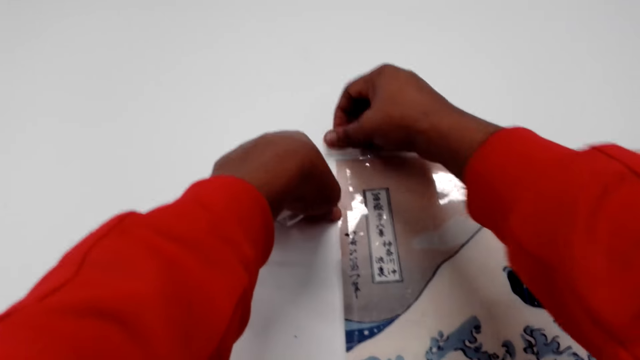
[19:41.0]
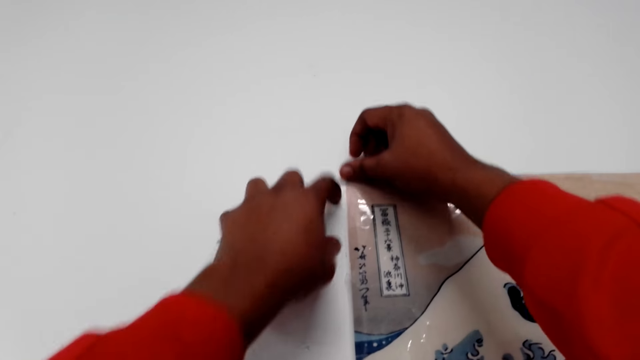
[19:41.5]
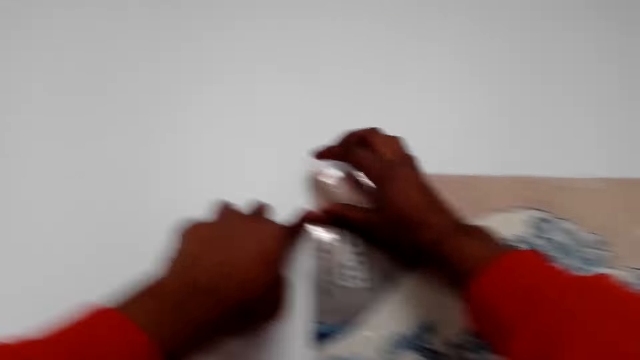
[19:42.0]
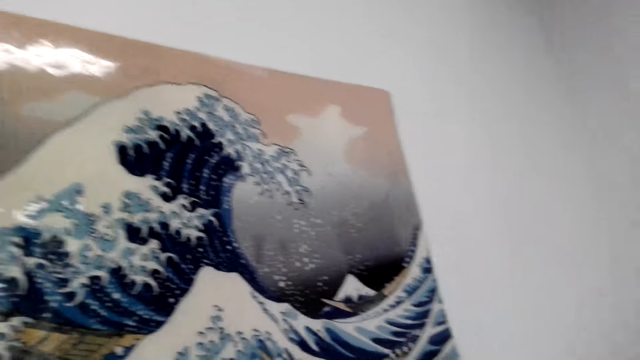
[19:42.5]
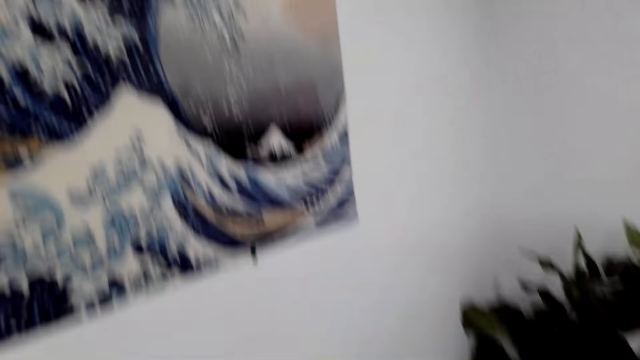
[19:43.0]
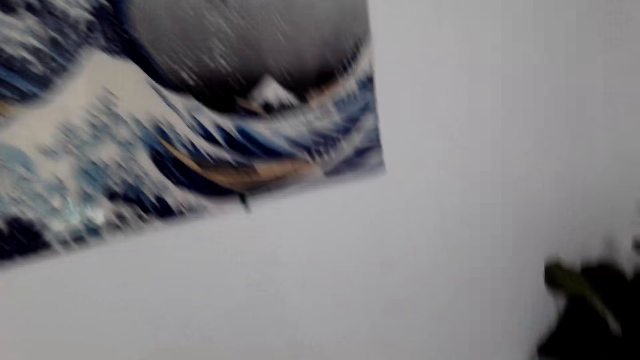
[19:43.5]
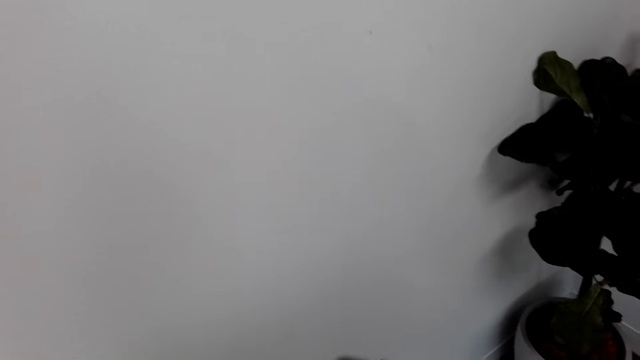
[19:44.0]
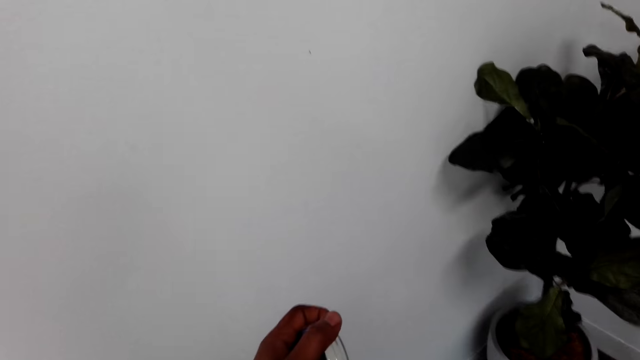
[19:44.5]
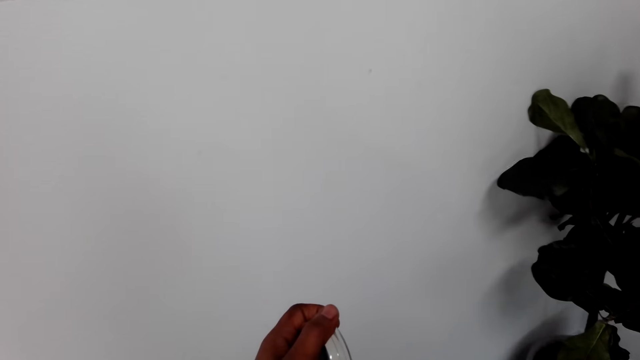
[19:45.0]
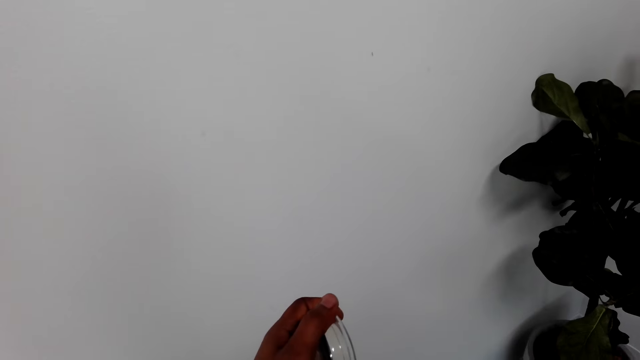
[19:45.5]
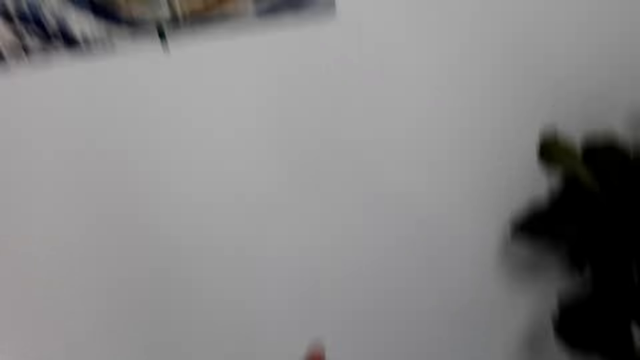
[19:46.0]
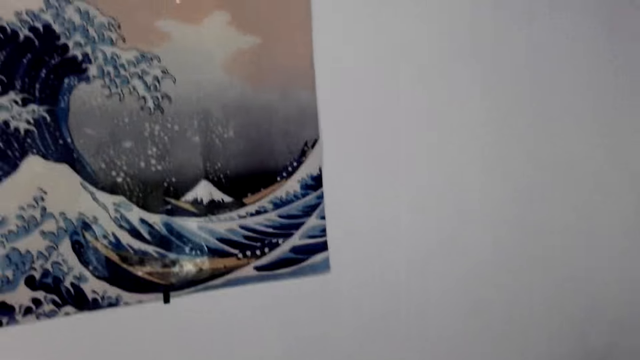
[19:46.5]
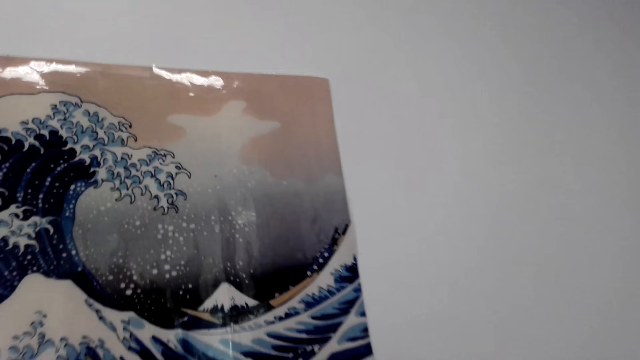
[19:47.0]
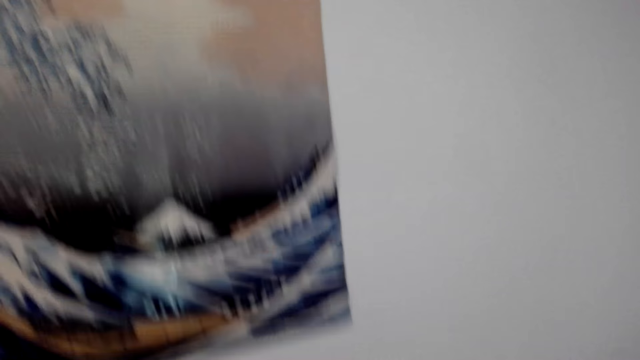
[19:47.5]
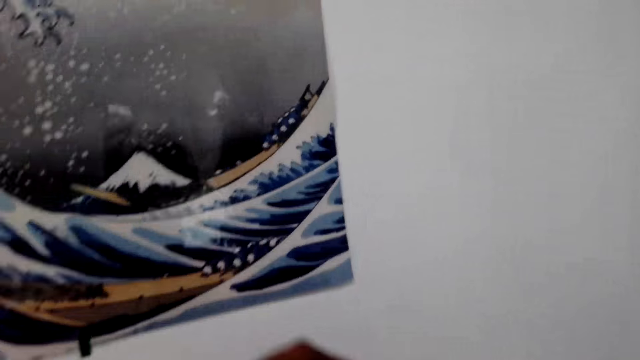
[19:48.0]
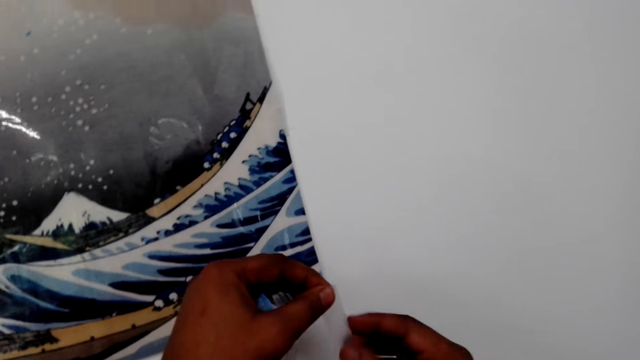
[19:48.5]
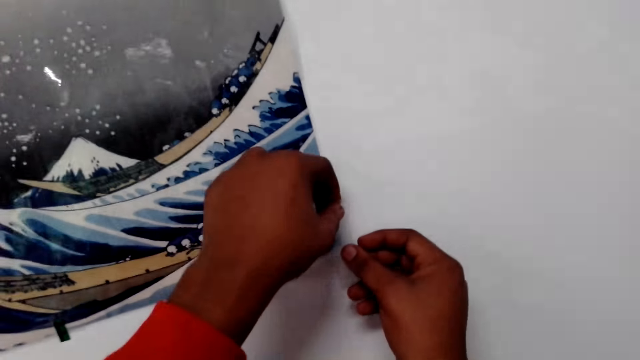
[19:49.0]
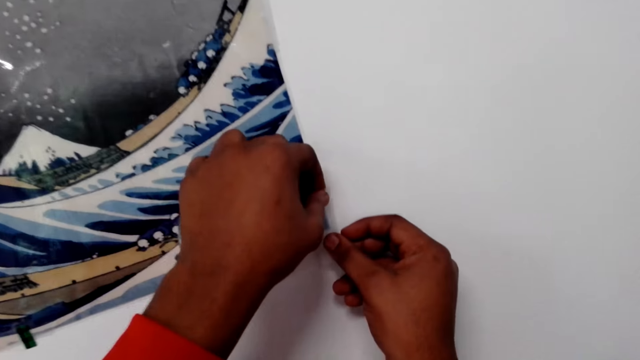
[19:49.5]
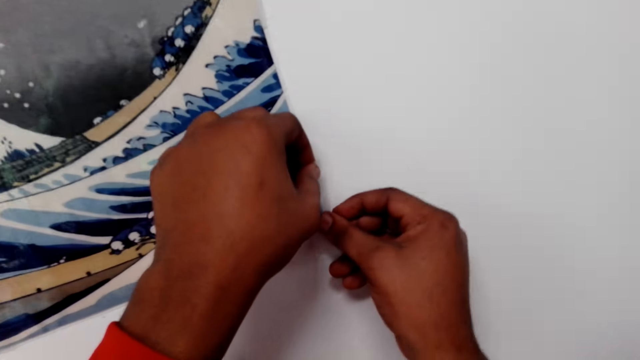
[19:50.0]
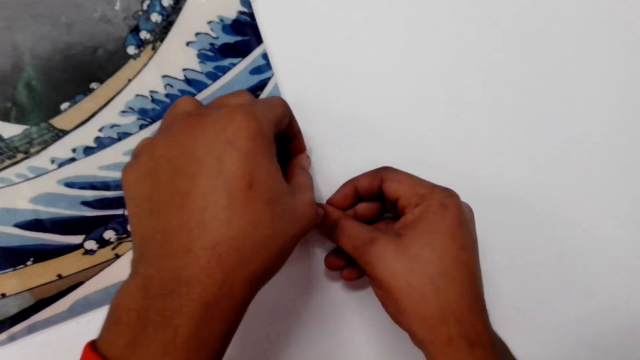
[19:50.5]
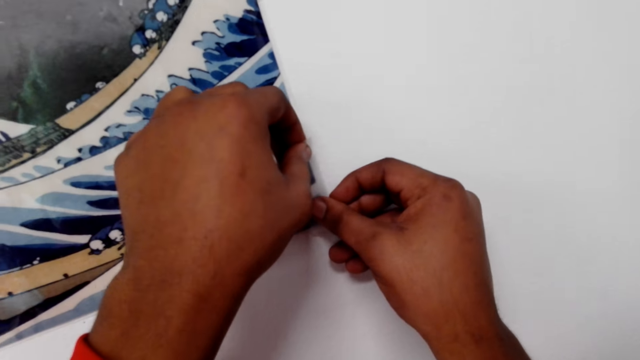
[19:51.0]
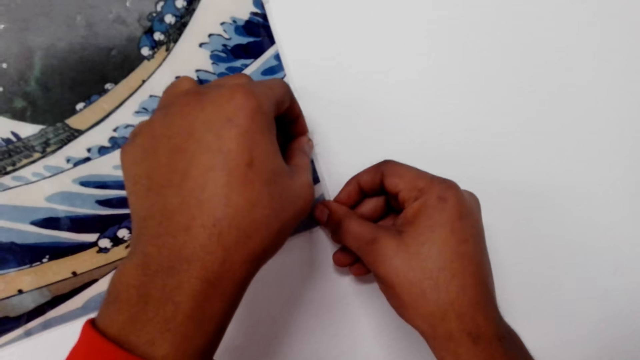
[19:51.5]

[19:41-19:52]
The camera wearer looks around. They hold the tape. They stare around. They tape a poster to the wall.

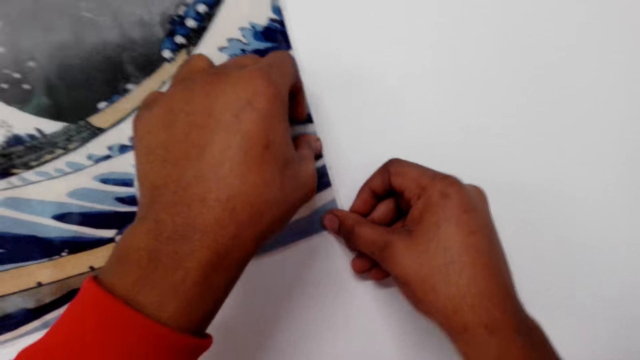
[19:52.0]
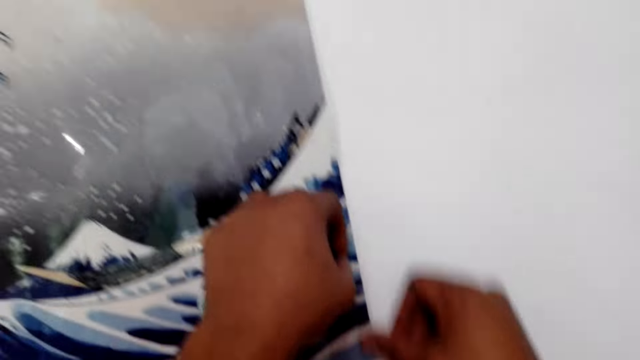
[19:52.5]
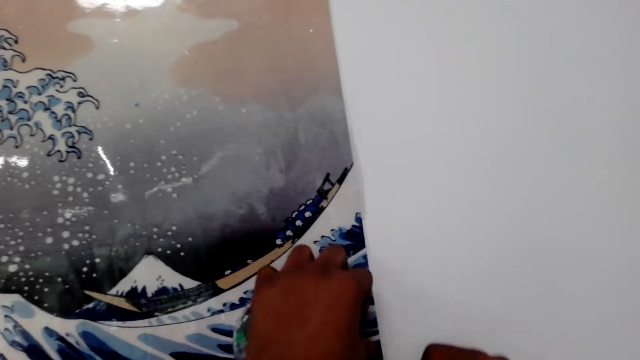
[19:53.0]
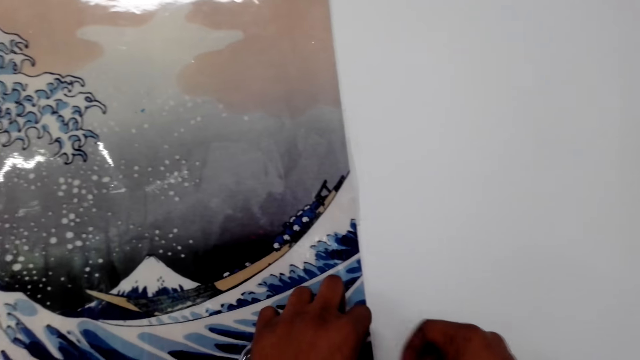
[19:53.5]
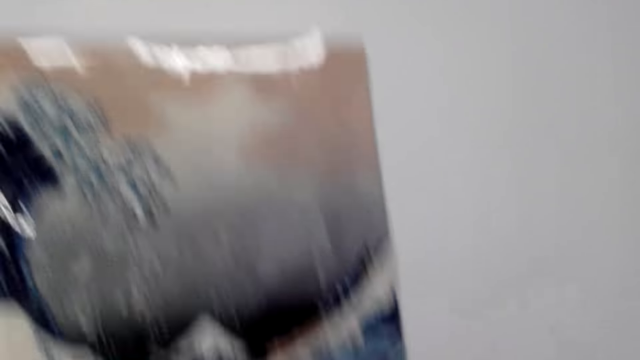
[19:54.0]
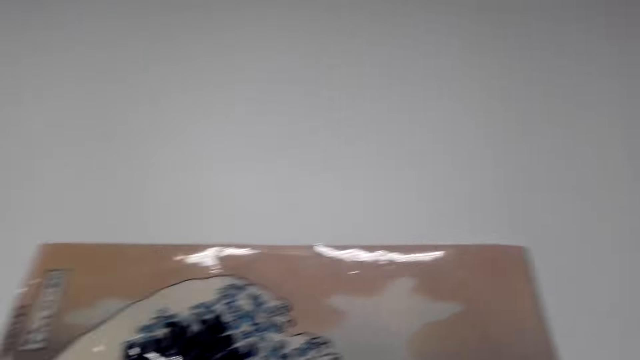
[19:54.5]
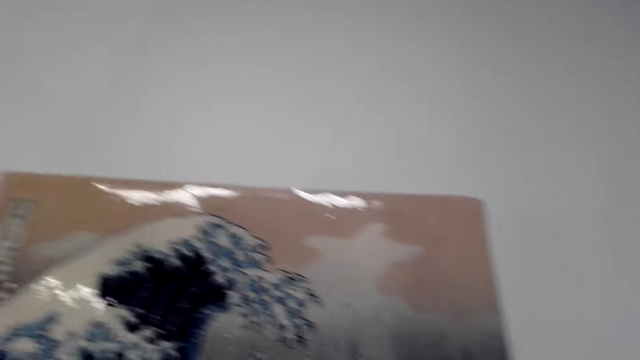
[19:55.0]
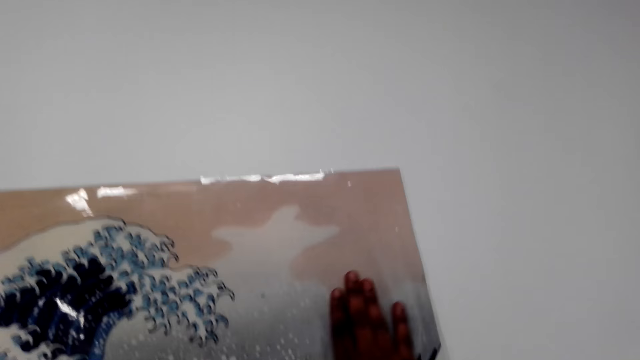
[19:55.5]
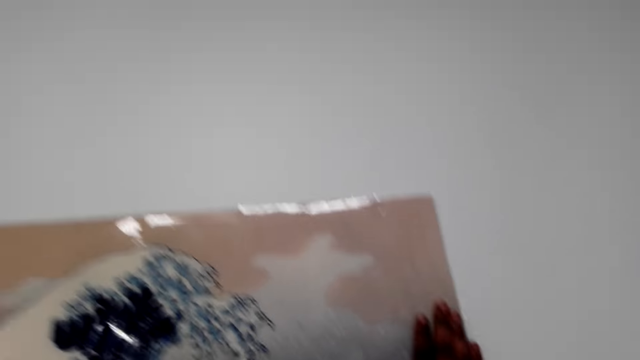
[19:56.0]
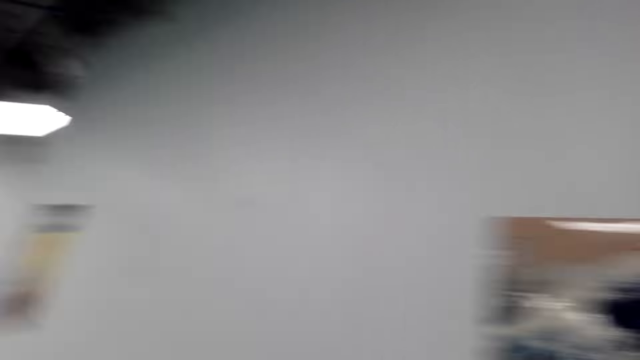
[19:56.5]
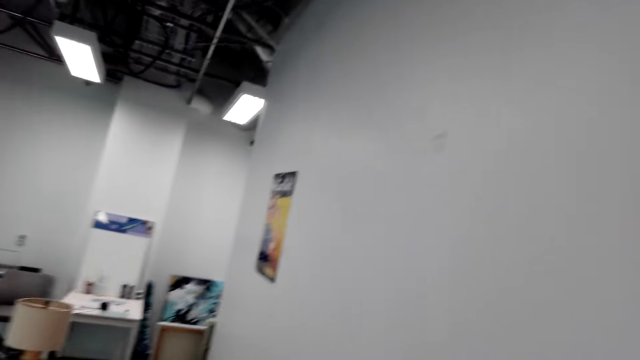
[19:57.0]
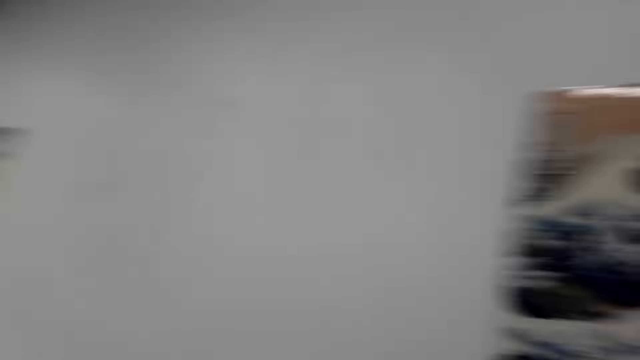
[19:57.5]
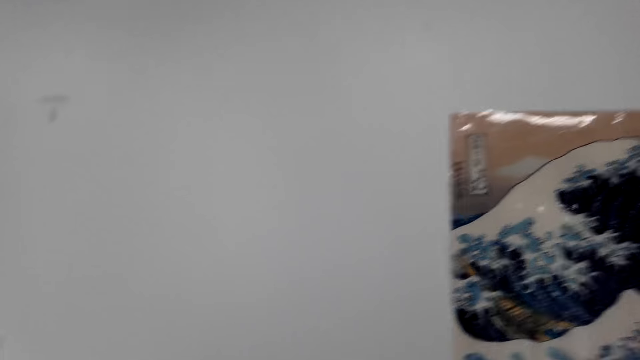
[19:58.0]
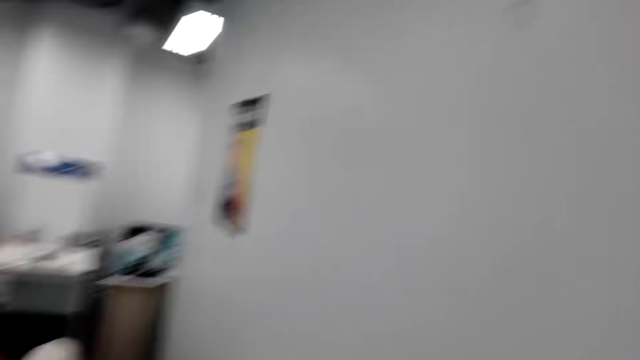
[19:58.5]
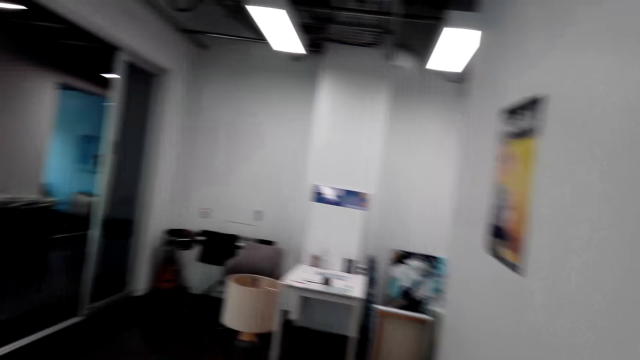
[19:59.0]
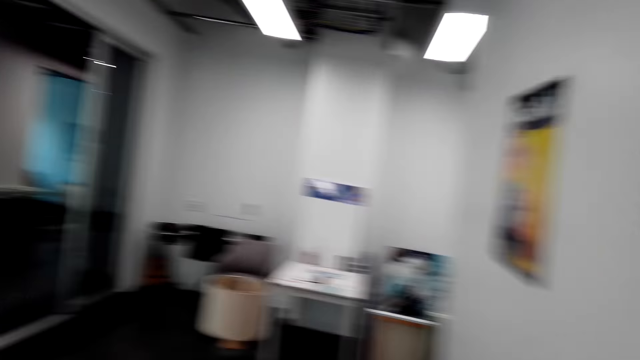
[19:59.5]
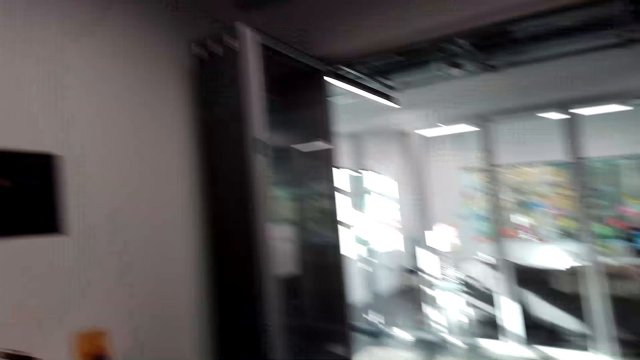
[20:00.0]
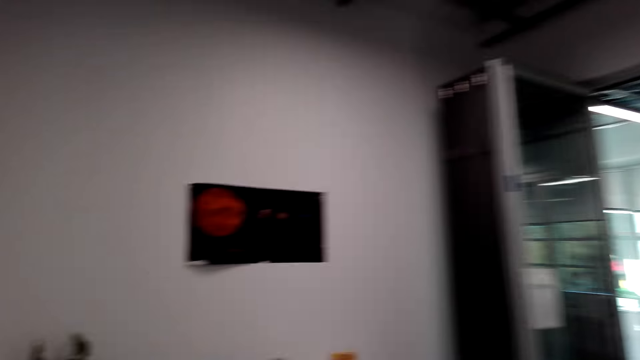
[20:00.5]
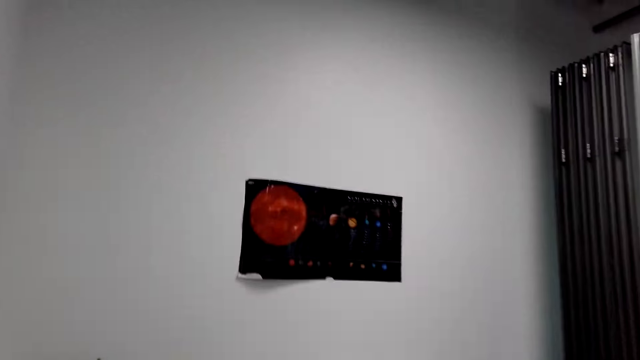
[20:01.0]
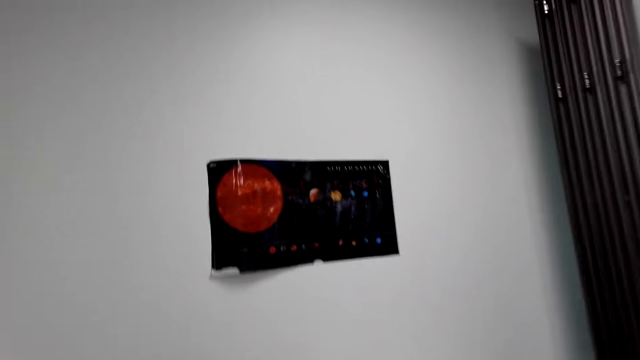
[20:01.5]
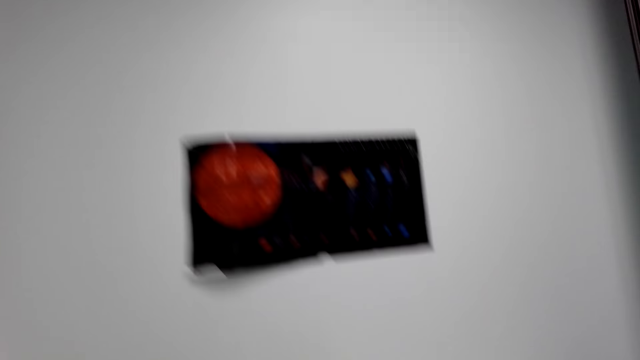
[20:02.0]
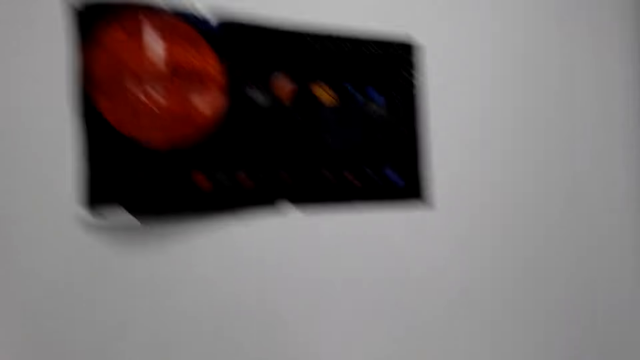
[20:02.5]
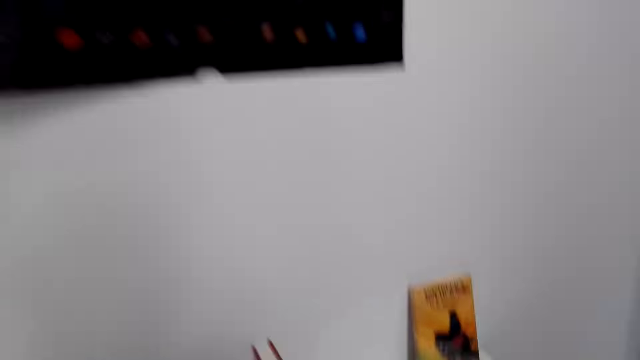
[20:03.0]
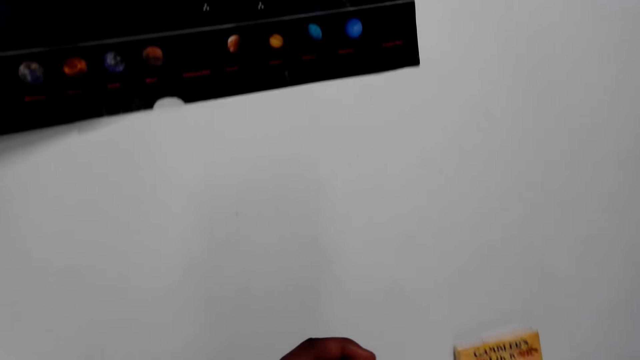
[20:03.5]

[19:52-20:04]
The camera wearer touches a poster. They stare around the house. They move around.
